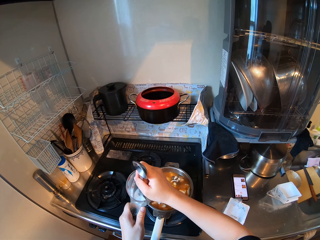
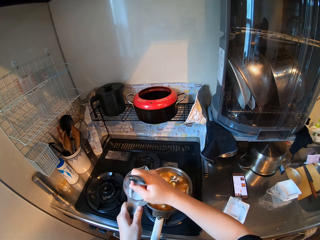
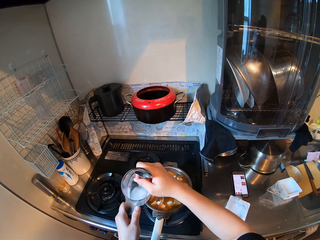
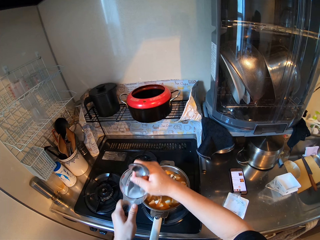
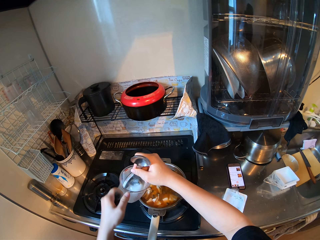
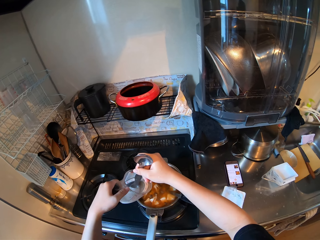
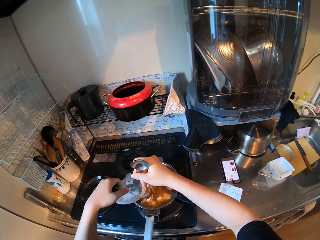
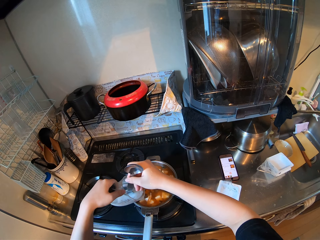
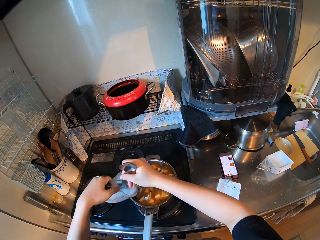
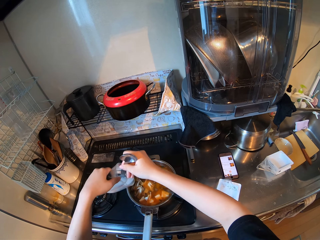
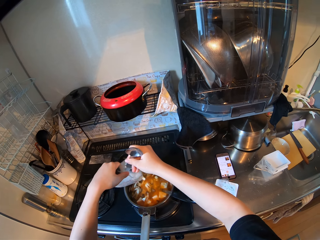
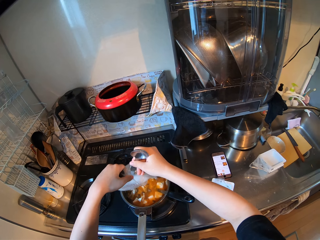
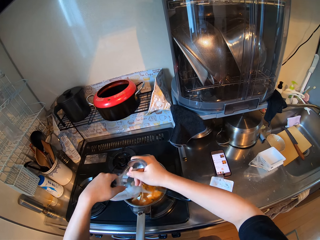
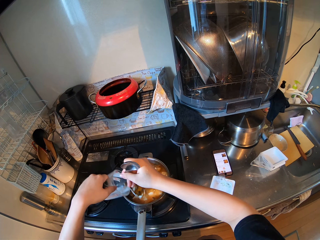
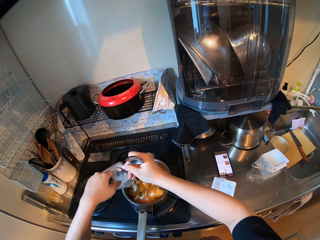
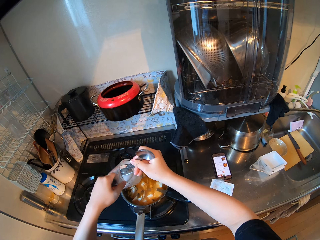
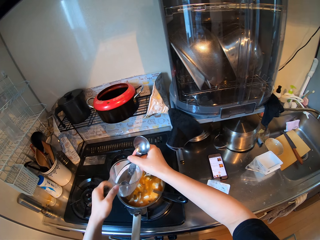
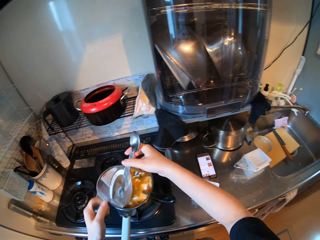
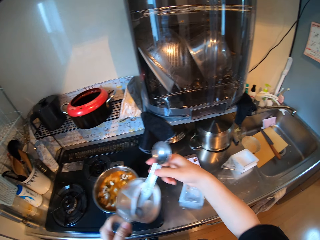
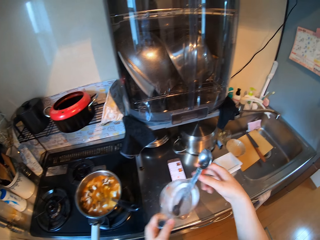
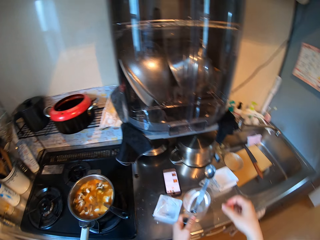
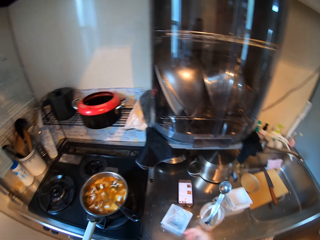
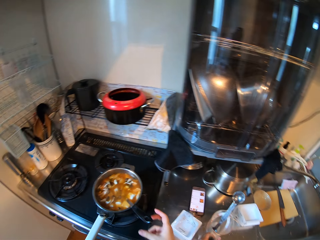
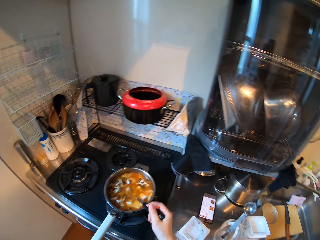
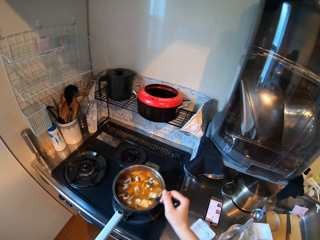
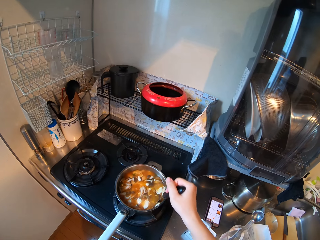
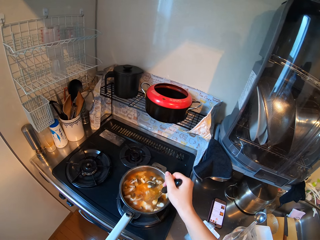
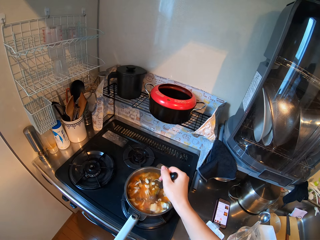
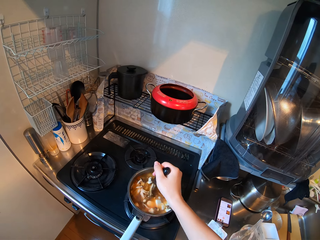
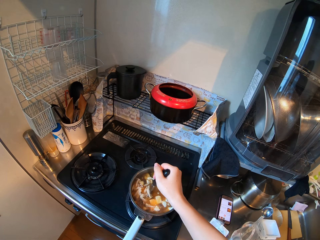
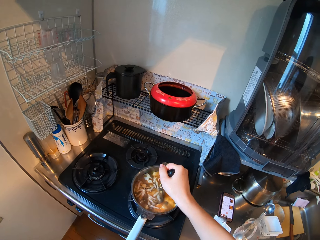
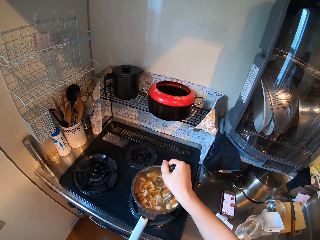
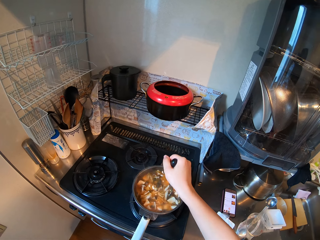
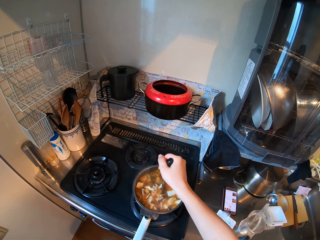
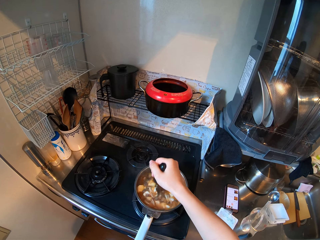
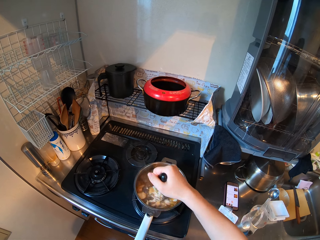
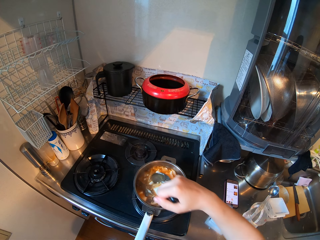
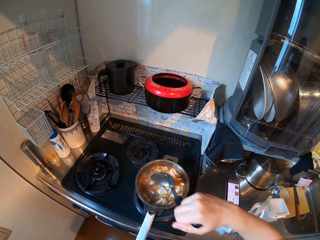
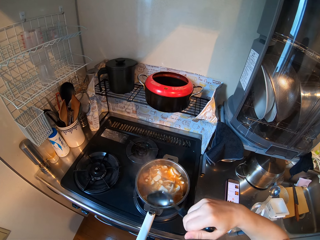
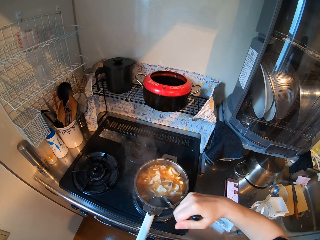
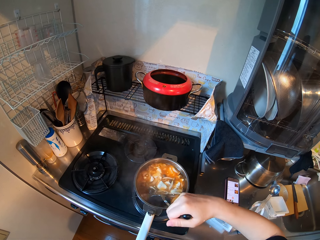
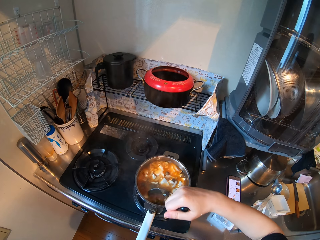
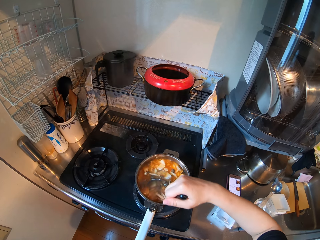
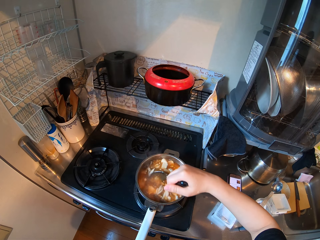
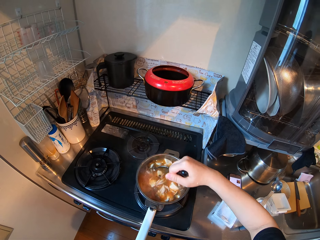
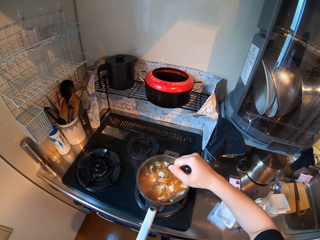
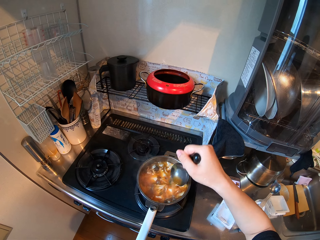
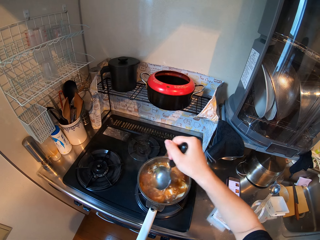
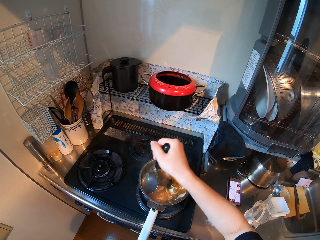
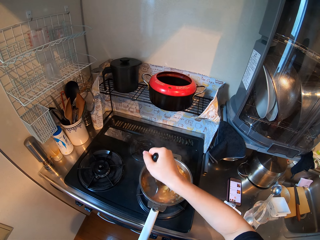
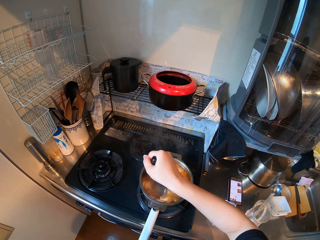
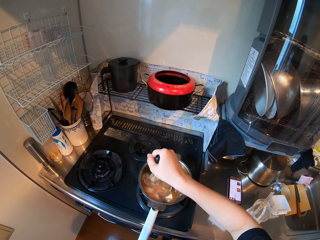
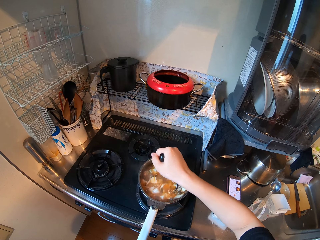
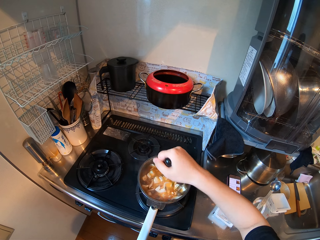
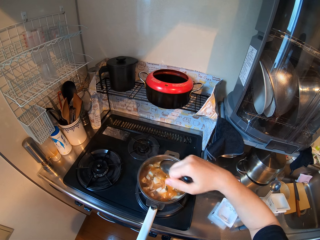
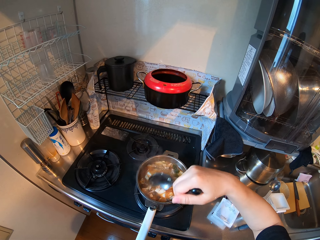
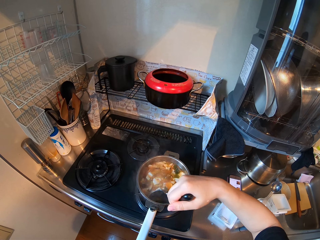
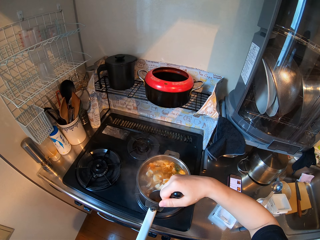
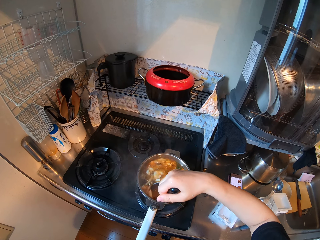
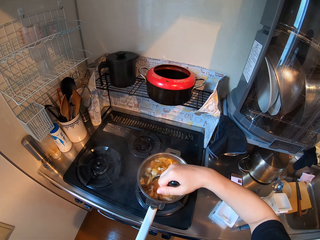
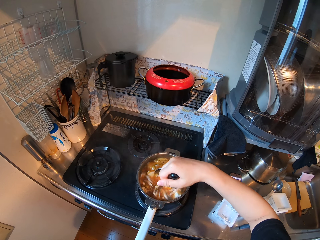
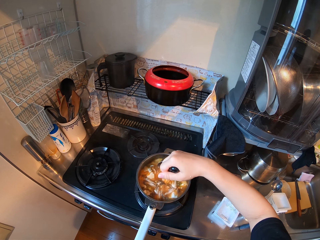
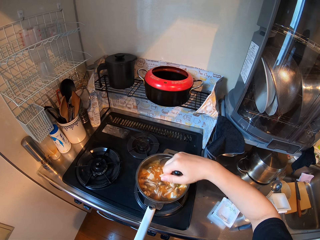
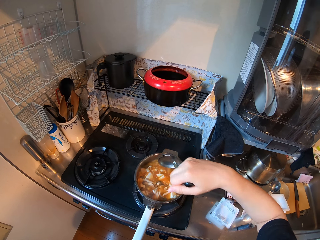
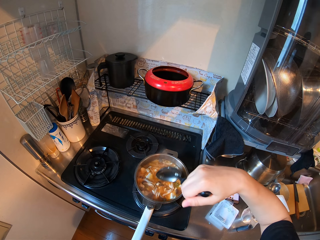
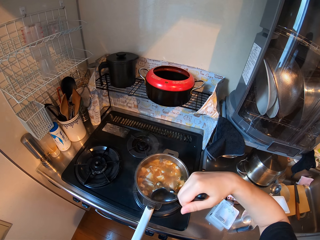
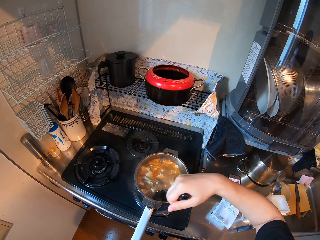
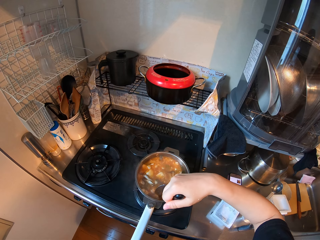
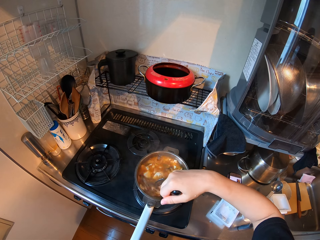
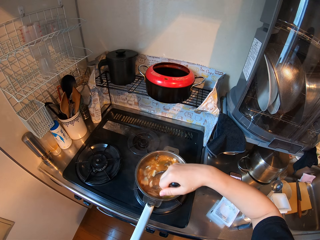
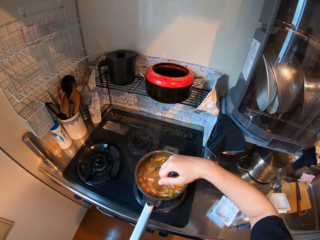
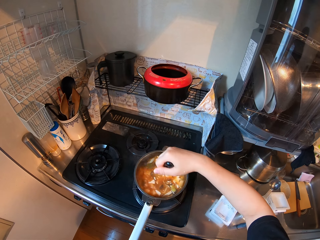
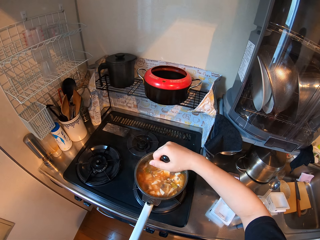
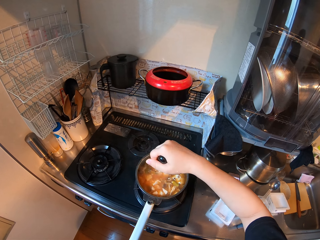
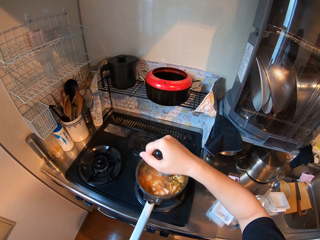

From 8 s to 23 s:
The camera wearer stirs the milk inside the cup with the spoon. They pour the milk in the cup inside the soup or stew. They put a spatula in a measuring cup. They drop the cup with milk on the kitchen basin. They hold a large spoon. They stir the soup inside the pot with the spoon. They hold the large spoon and stir the stew. They hold the large spoon and stir the stew. They hold the large spoon and stir the stew. They hold the large spoon and stir the stew.

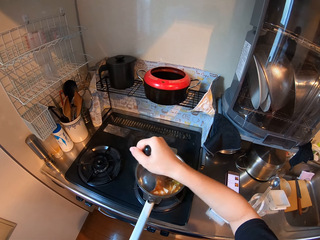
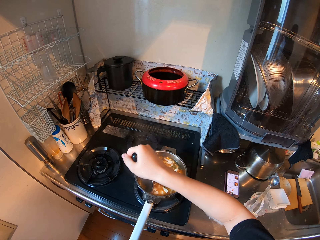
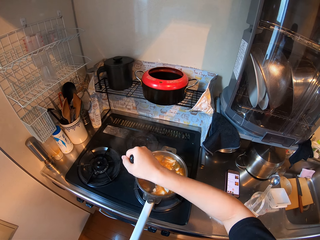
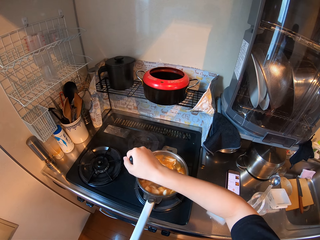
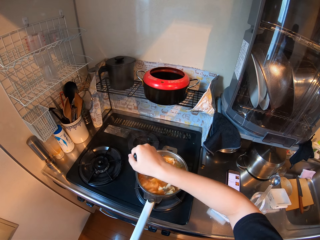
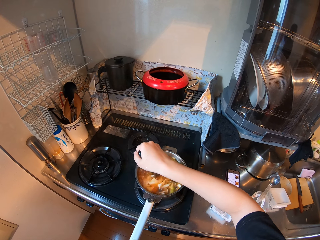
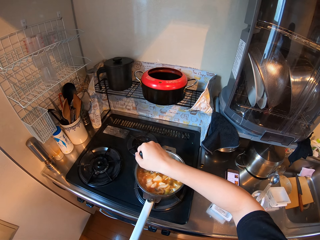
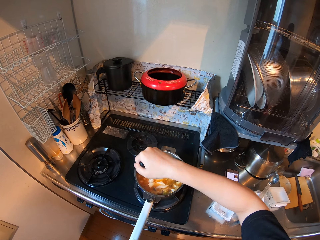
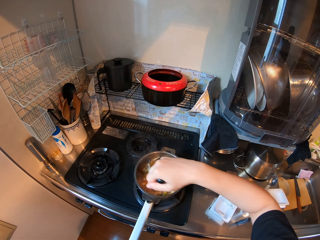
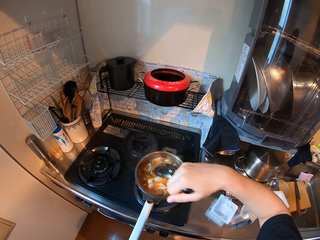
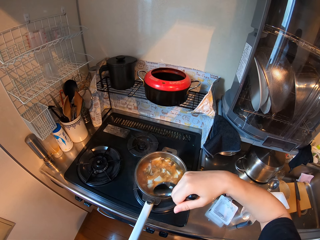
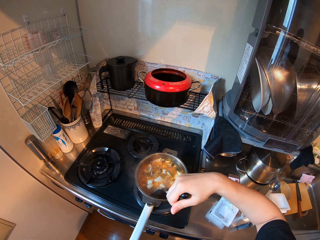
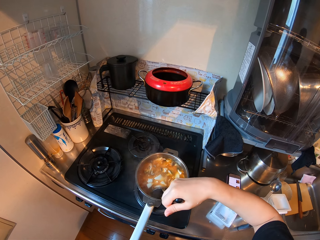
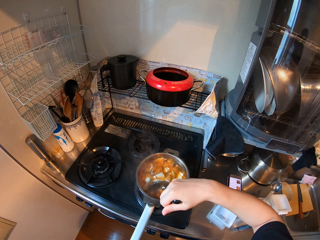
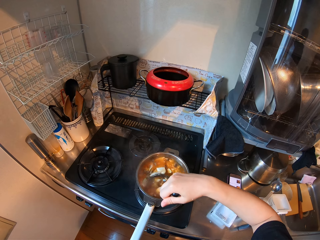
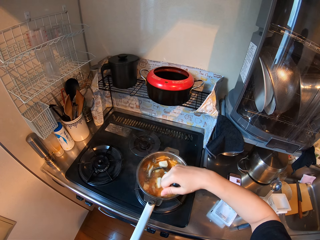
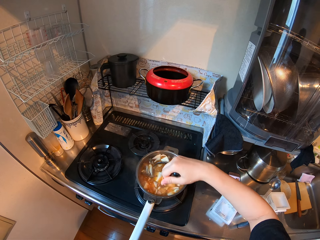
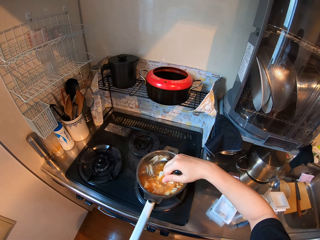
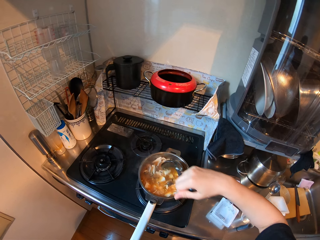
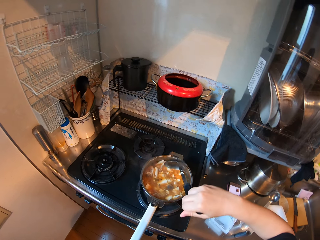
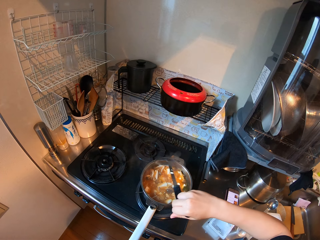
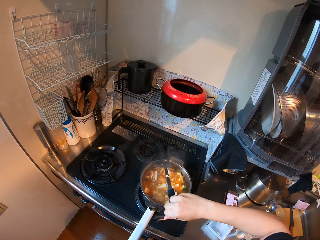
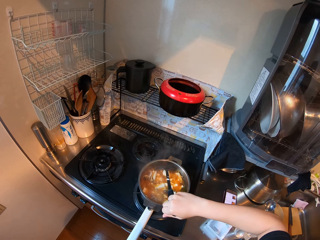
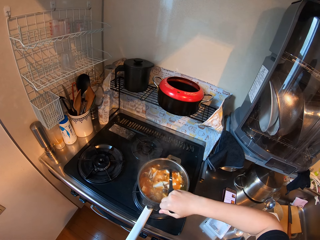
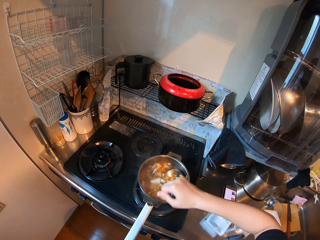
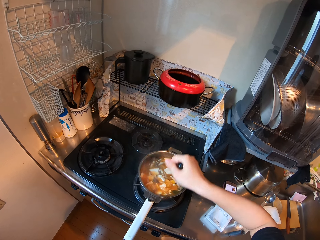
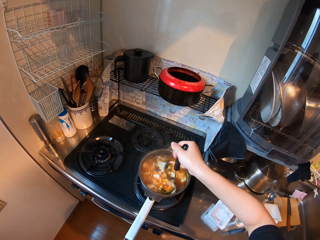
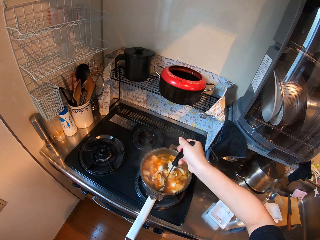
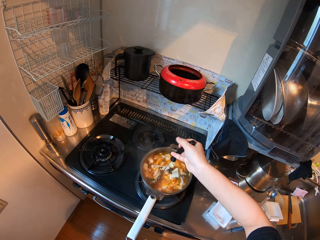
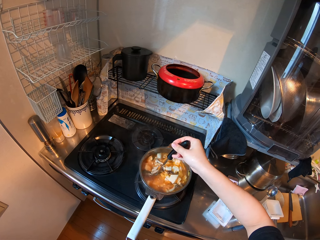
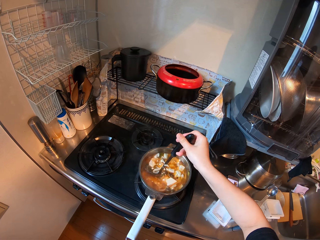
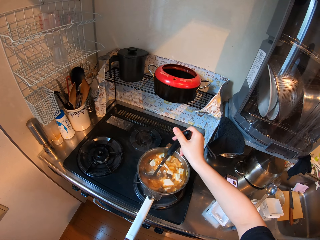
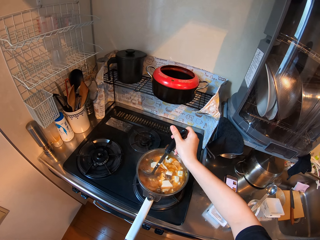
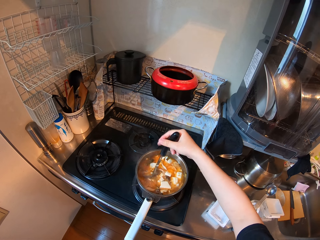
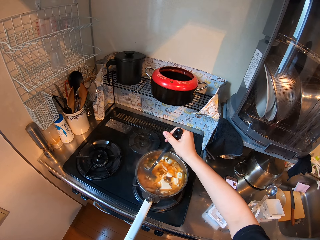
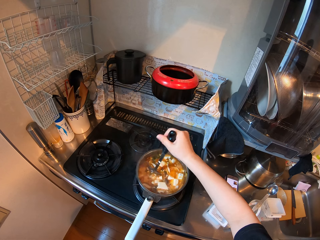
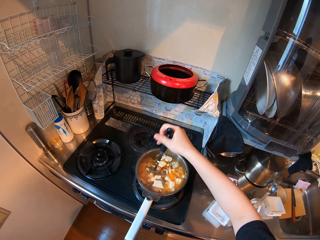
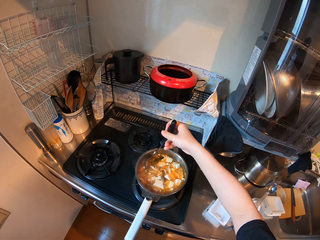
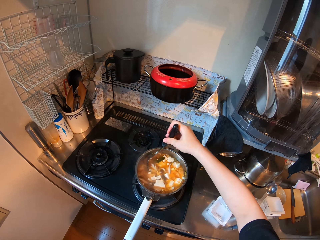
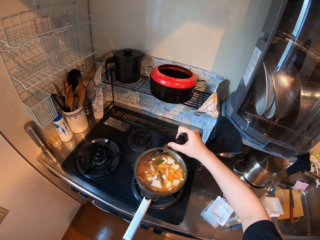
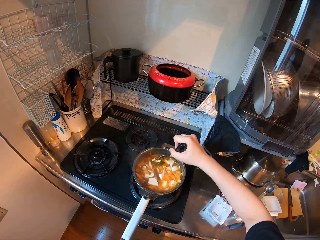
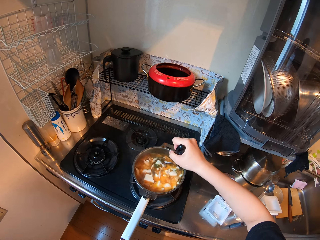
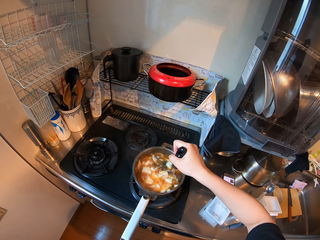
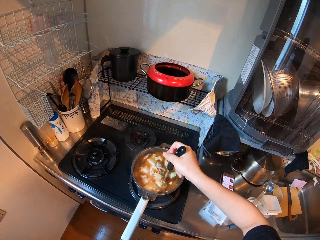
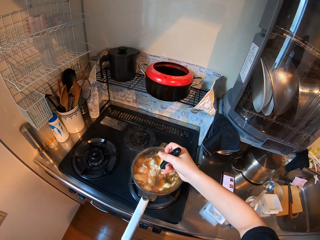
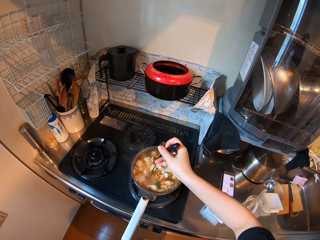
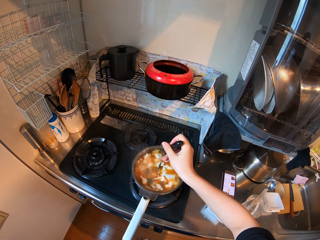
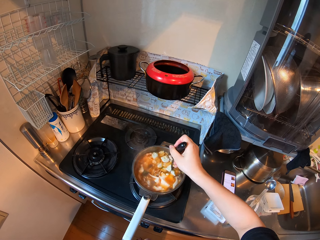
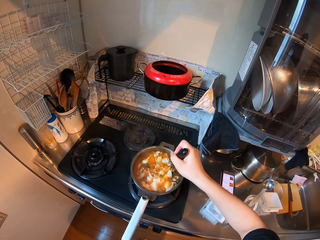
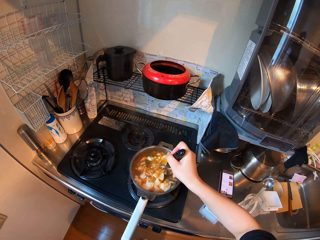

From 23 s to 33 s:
The camera wearer holds a large spoon and stirs the stew. They hold the large spoon and stir the stew. They hold the large spoon and stir the stew. They turn the large spoon. They stir the stew.
